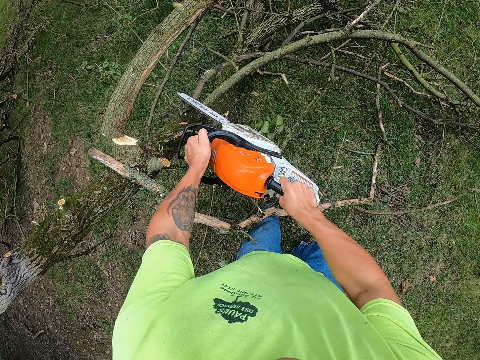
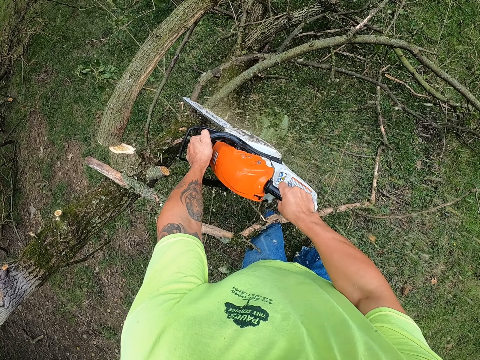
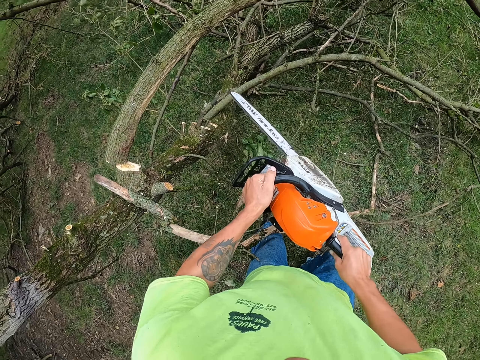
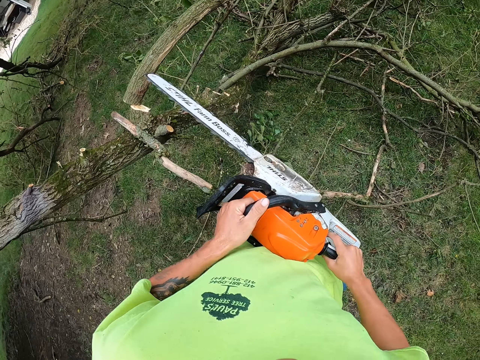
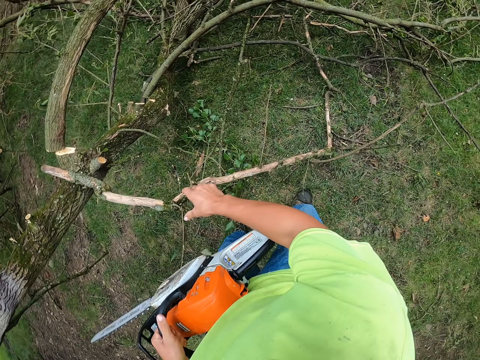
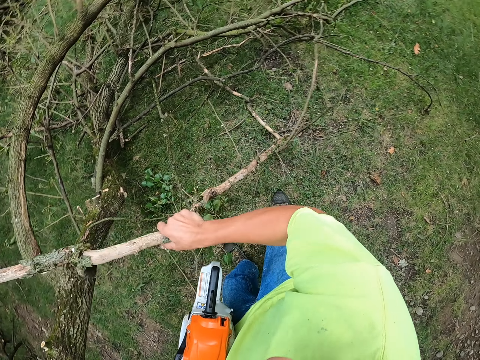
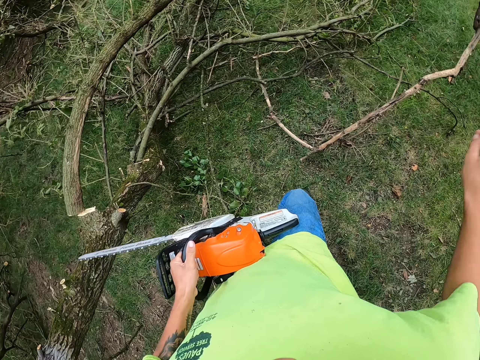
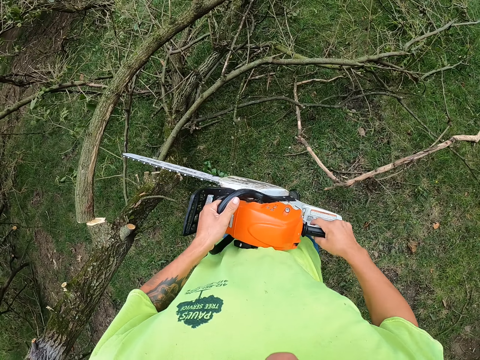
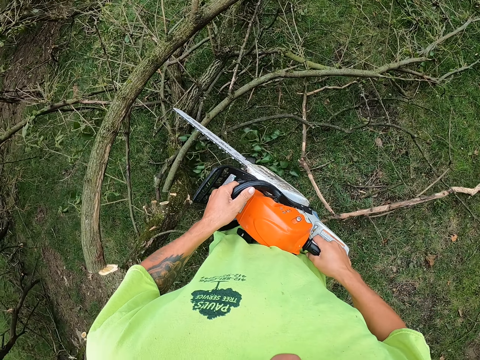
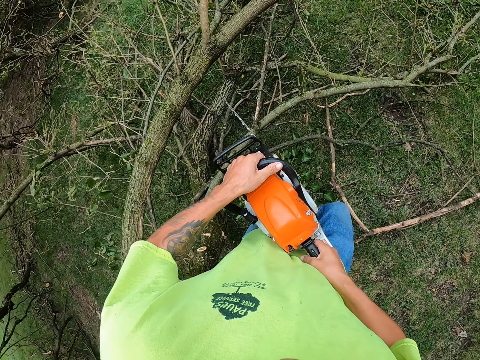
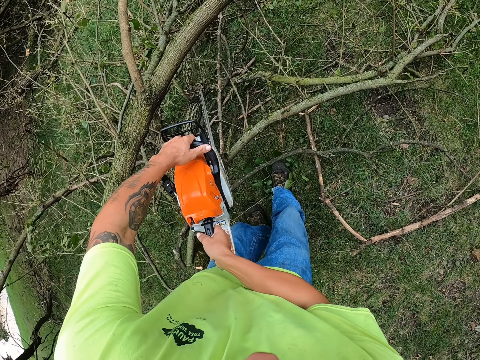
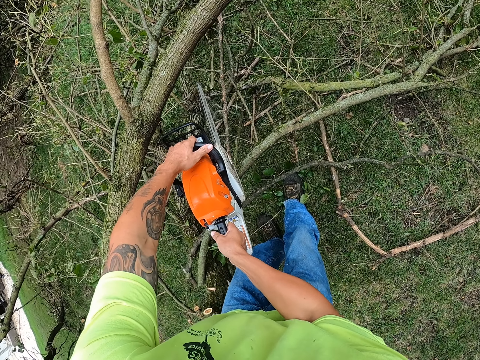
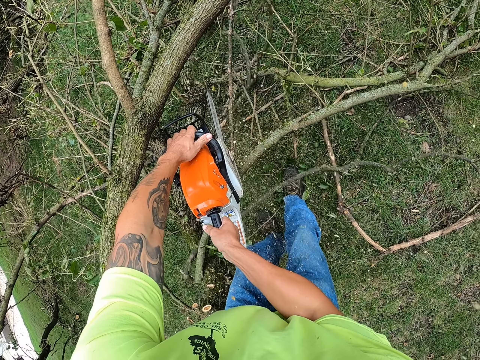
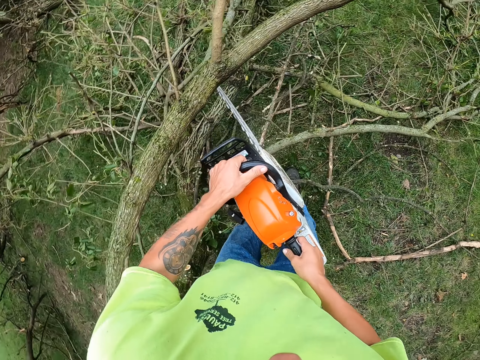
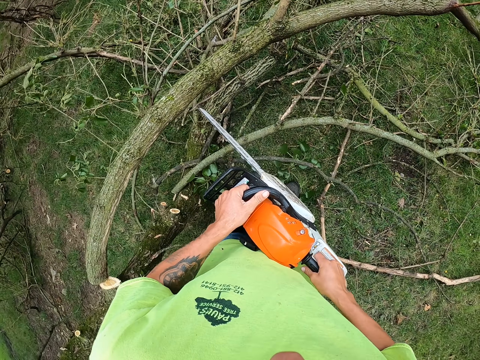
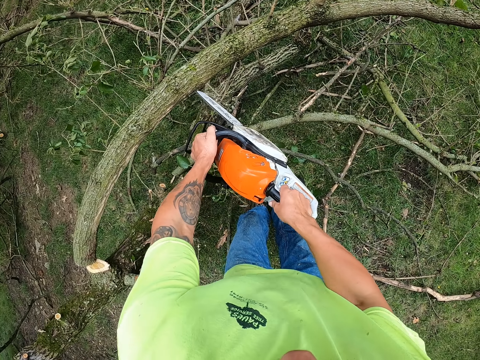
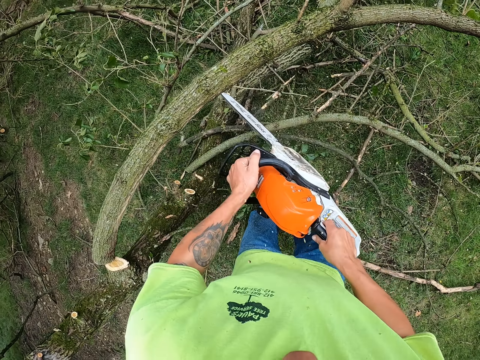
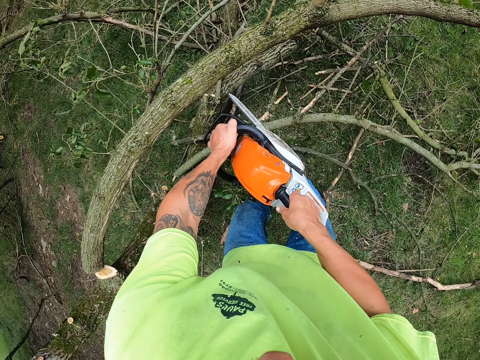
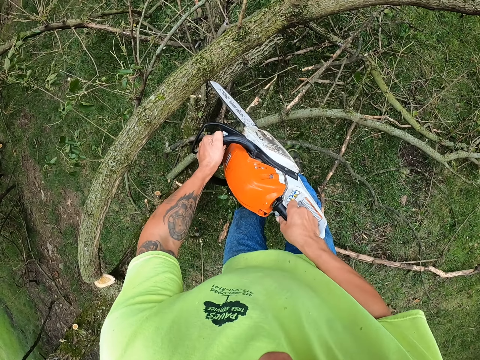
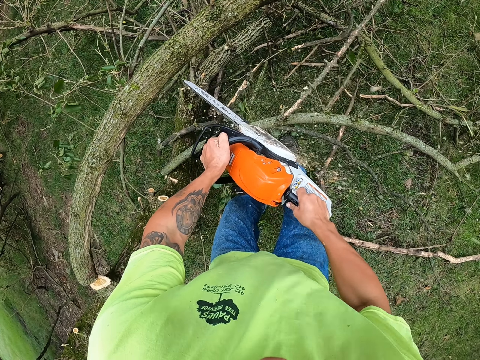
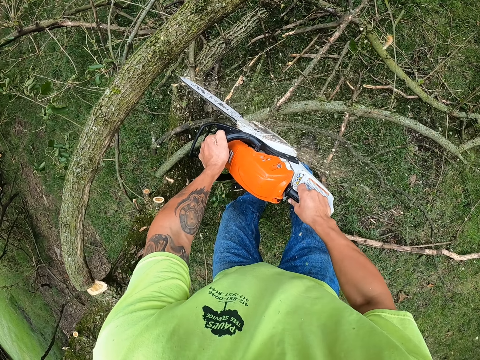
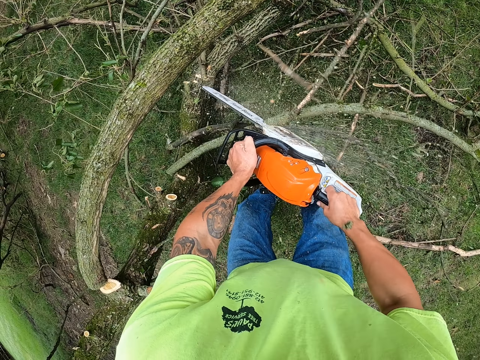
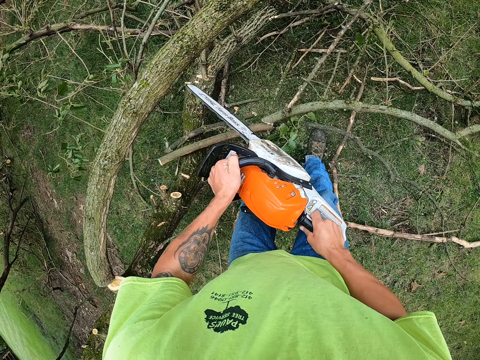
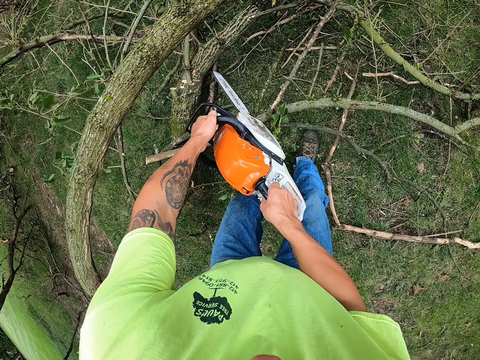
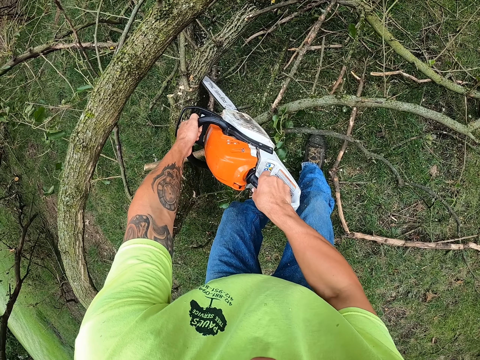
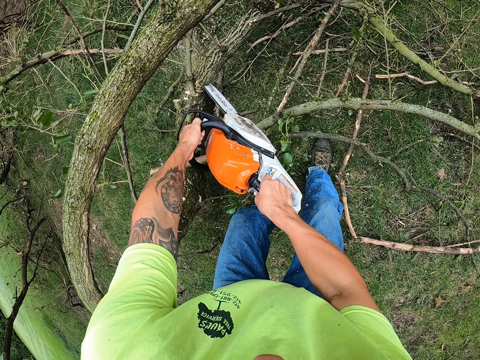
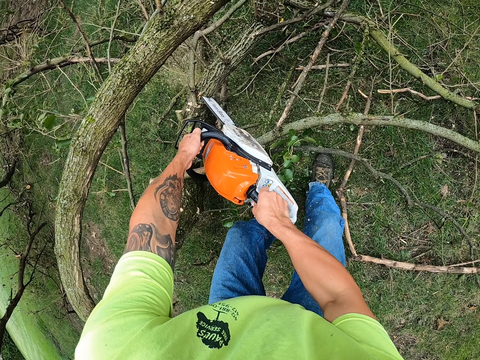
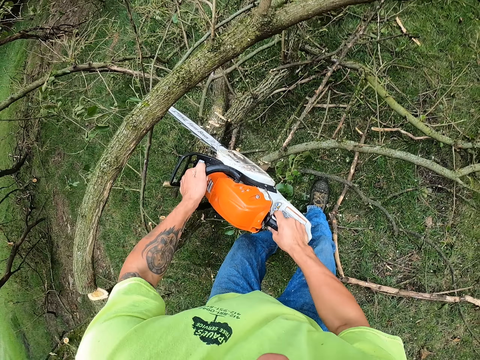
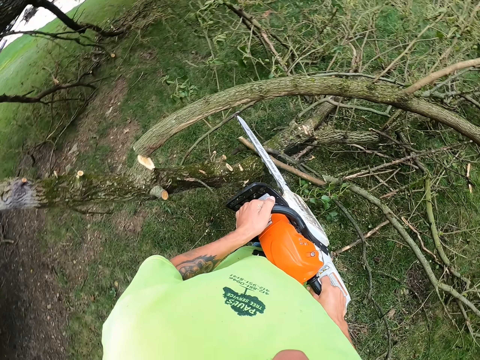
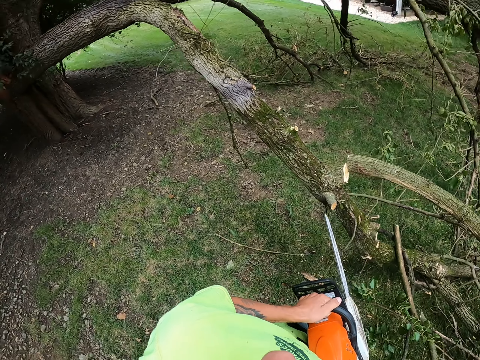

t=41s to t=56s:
The camera wearer picks the piece of tree branch from the floor with his right hand. He holds the tree. He drops the piece of tree branch on the floor. He moves on the lawn. He cuts the tree branches with the chainsaw with both hands. He moves on the lawn.

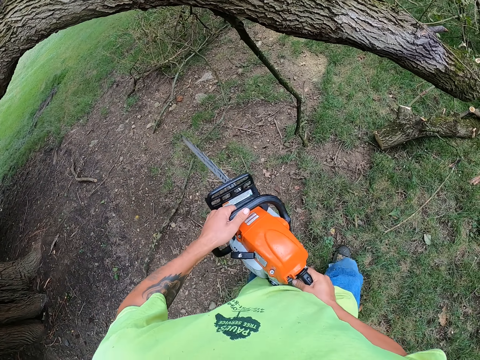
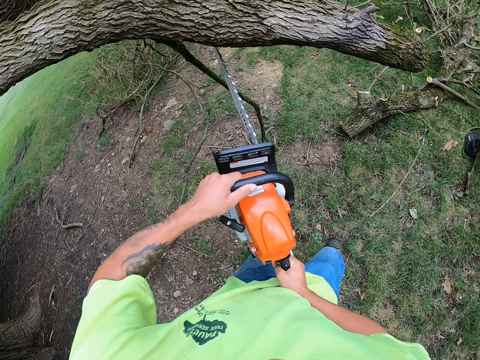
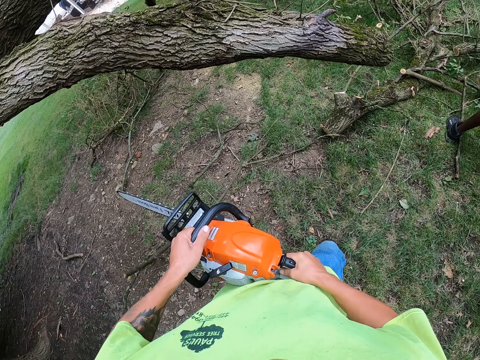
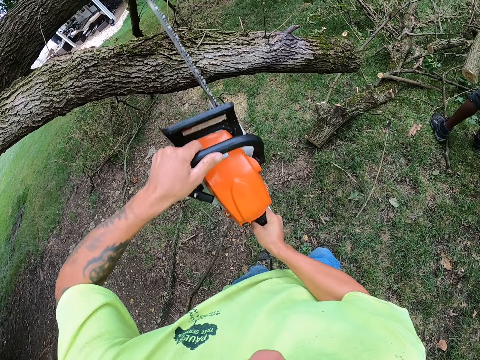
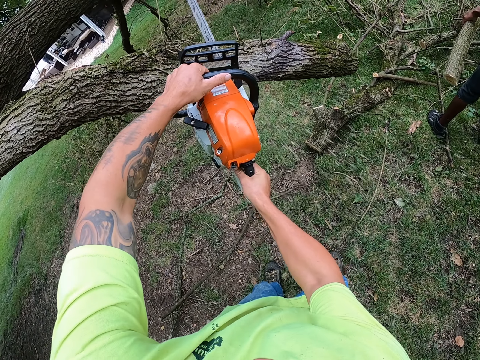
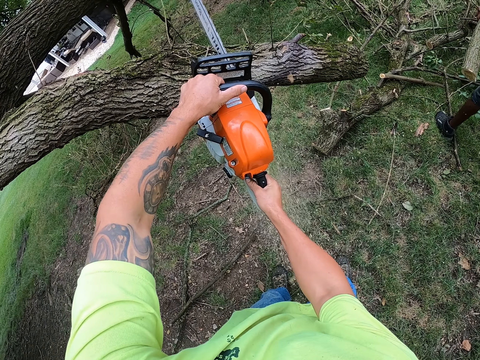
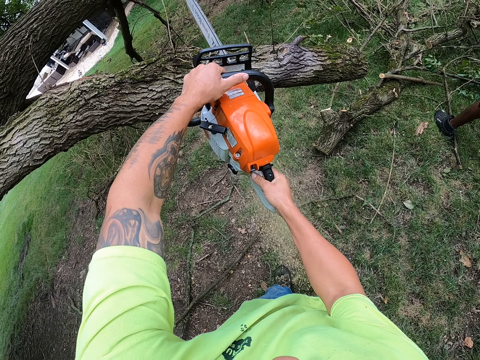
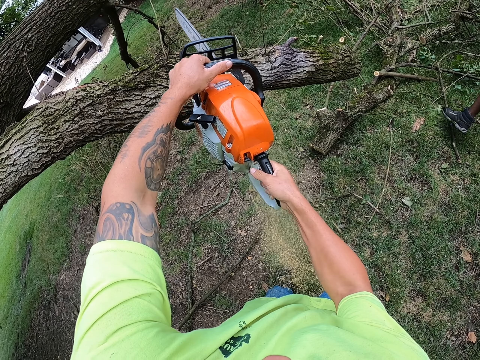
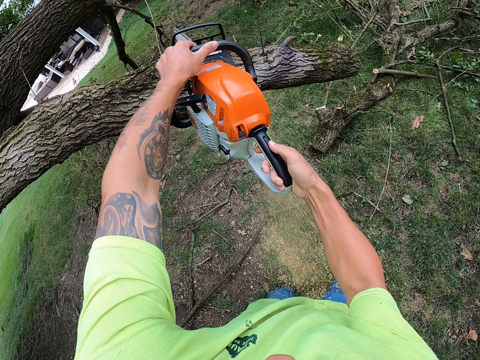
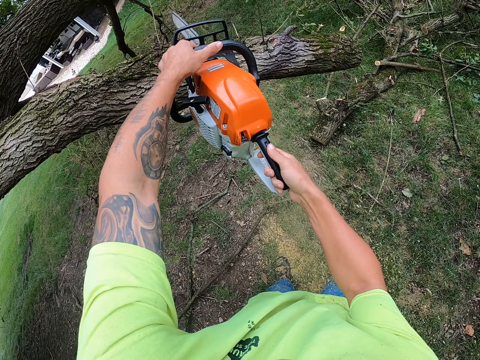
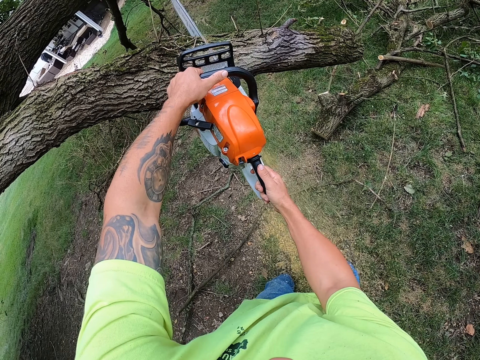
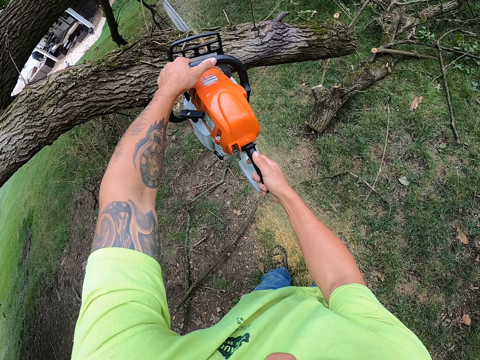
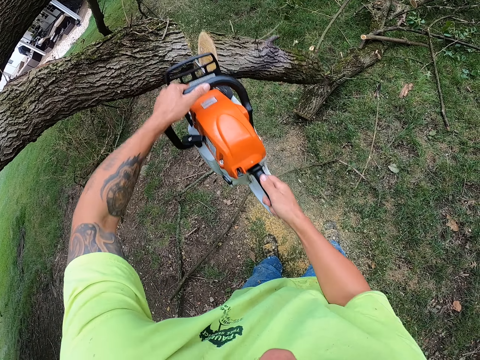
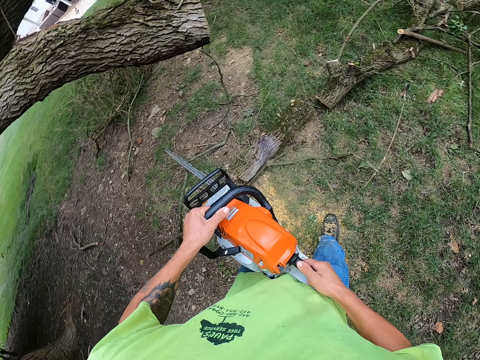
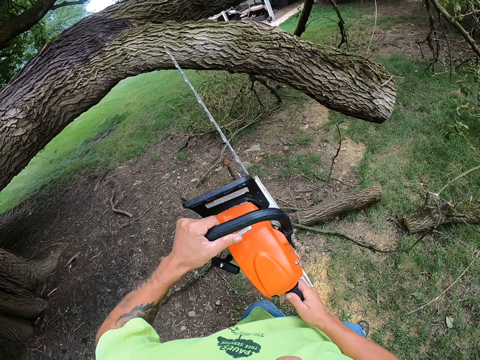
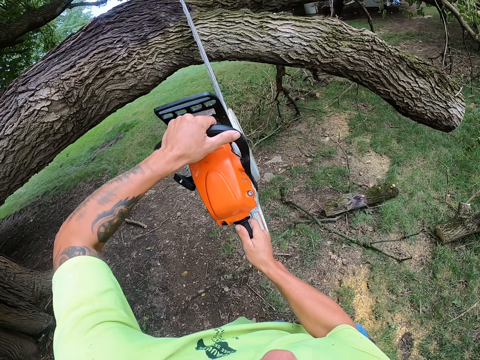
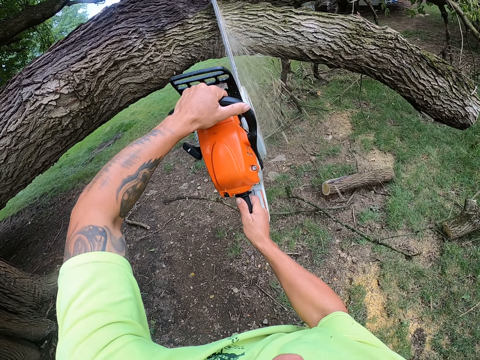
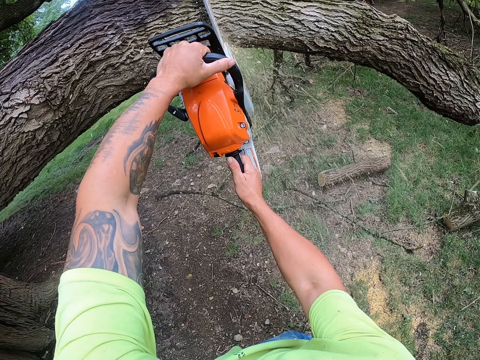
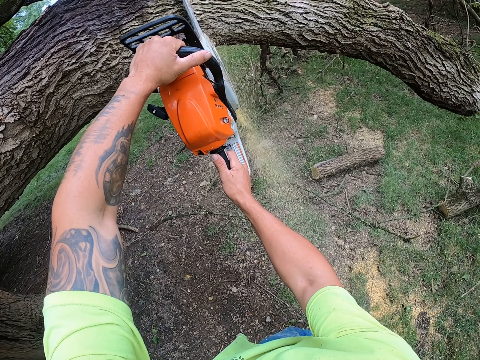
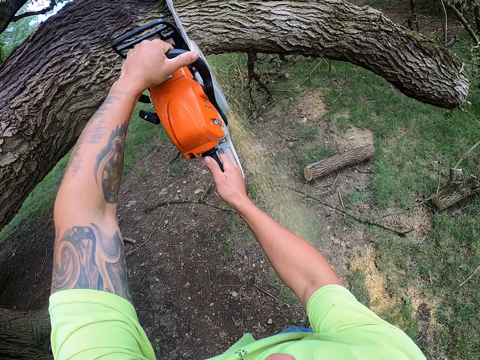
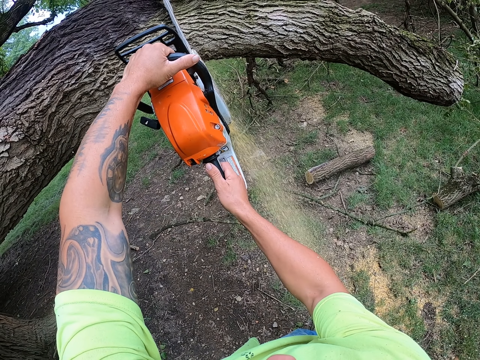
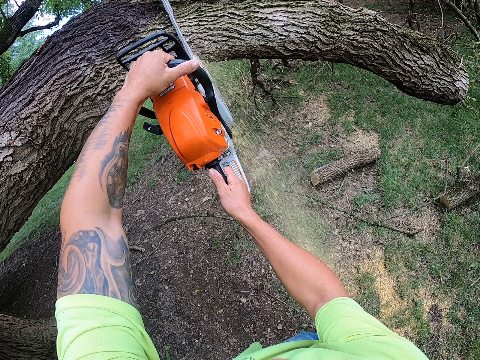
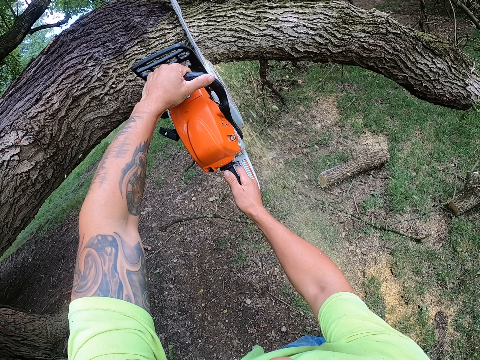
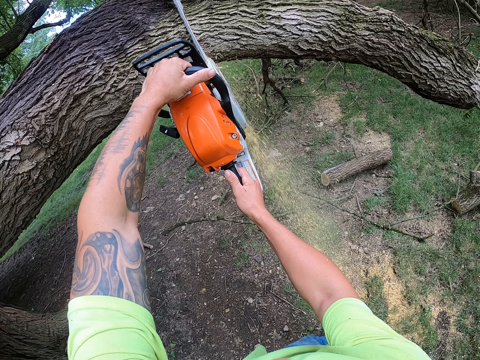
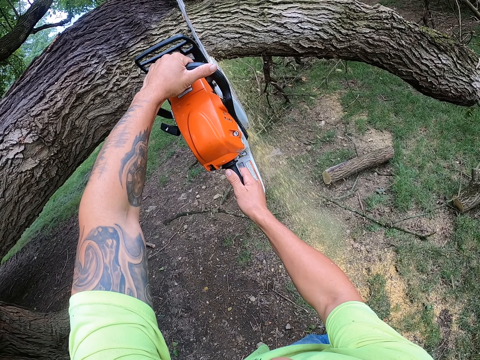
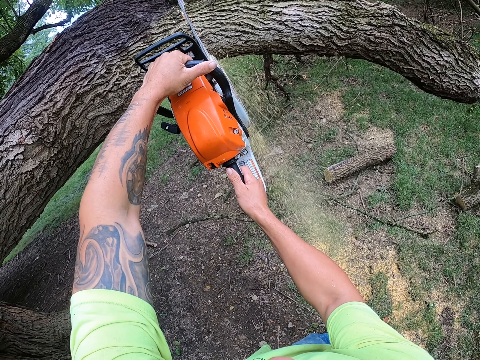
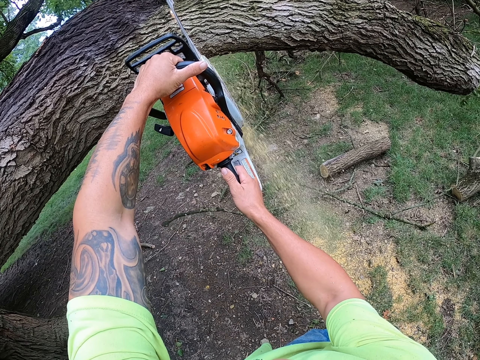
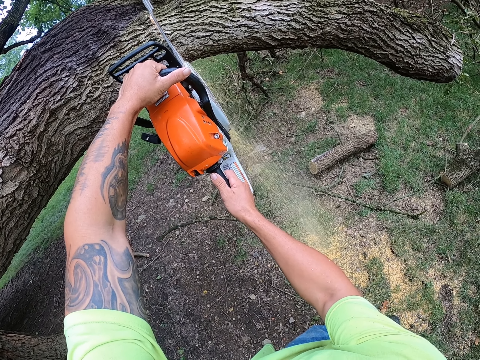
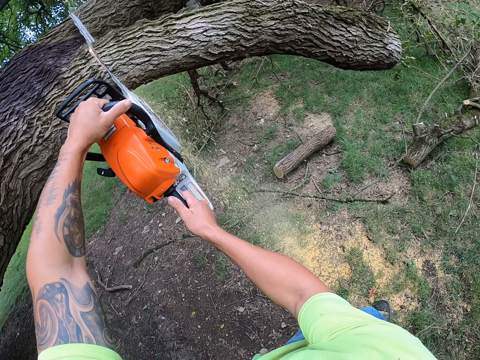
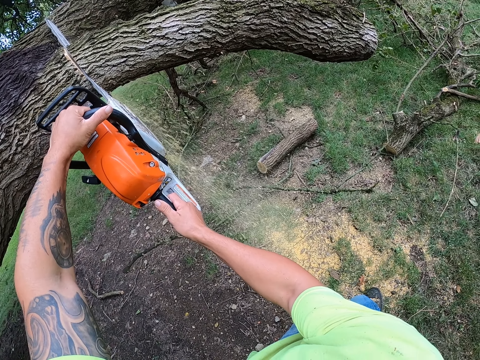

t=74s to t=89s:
A man holds the piece of tree branch with his left hand.
